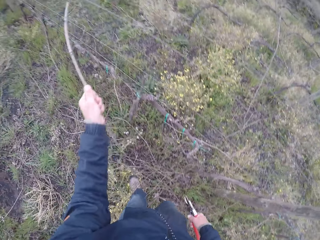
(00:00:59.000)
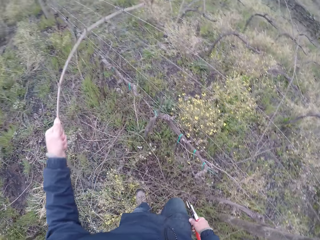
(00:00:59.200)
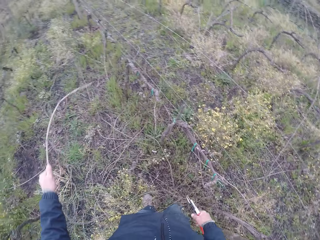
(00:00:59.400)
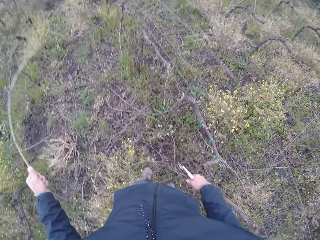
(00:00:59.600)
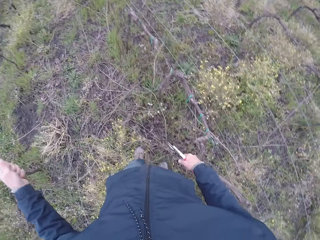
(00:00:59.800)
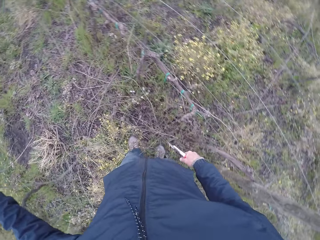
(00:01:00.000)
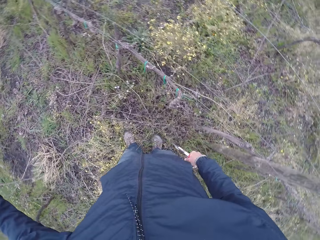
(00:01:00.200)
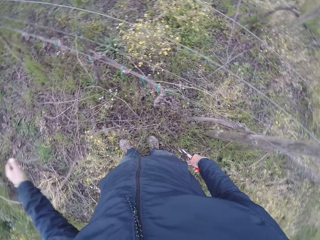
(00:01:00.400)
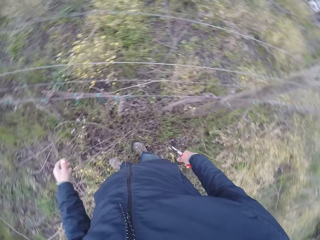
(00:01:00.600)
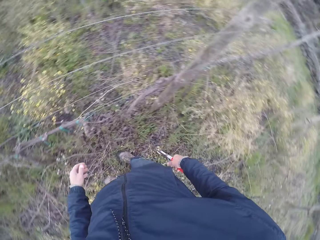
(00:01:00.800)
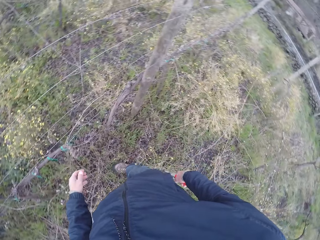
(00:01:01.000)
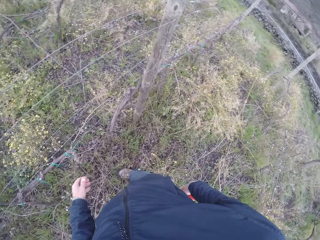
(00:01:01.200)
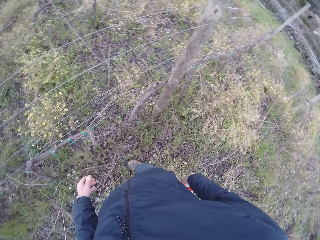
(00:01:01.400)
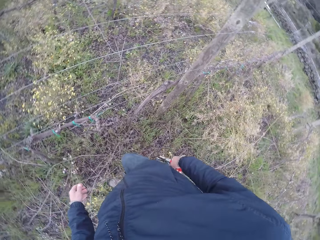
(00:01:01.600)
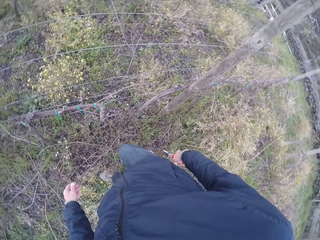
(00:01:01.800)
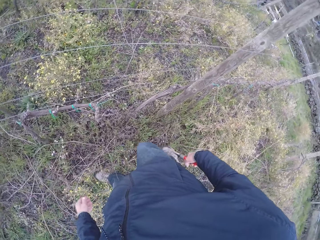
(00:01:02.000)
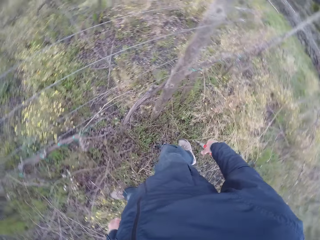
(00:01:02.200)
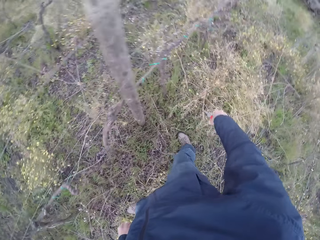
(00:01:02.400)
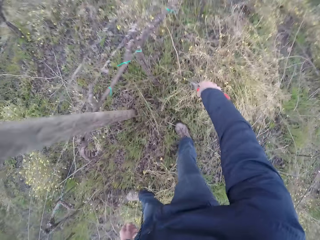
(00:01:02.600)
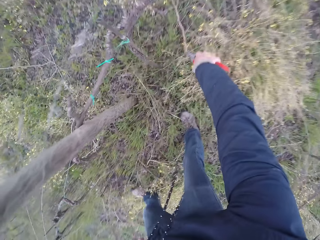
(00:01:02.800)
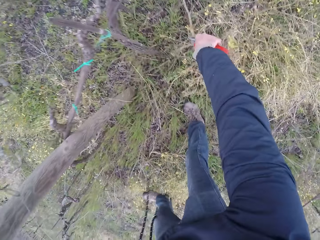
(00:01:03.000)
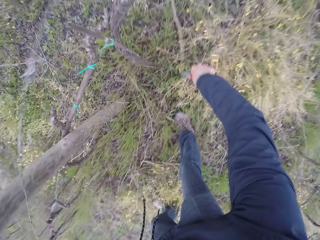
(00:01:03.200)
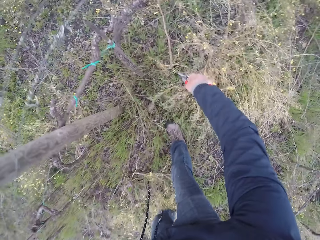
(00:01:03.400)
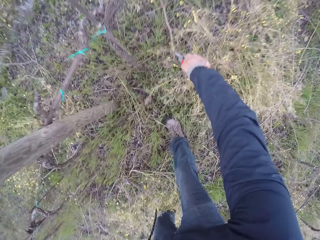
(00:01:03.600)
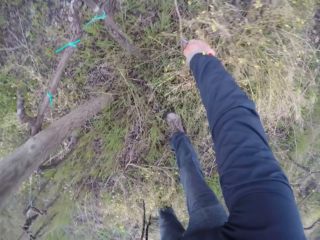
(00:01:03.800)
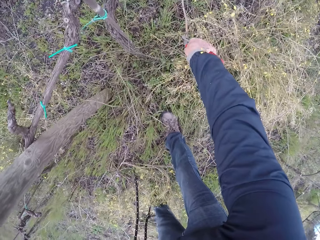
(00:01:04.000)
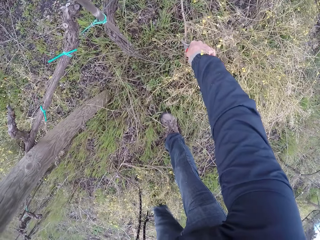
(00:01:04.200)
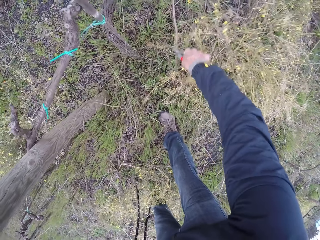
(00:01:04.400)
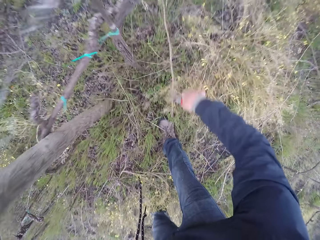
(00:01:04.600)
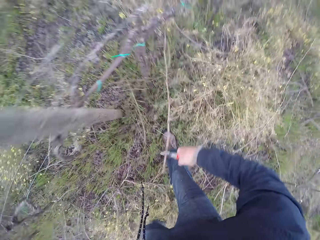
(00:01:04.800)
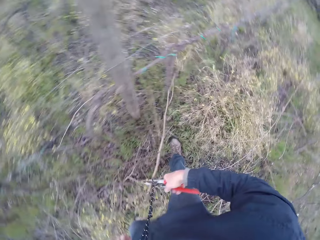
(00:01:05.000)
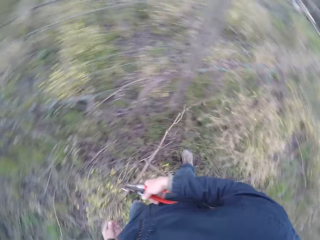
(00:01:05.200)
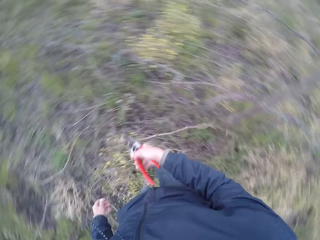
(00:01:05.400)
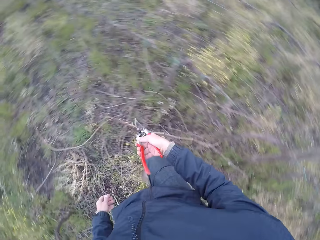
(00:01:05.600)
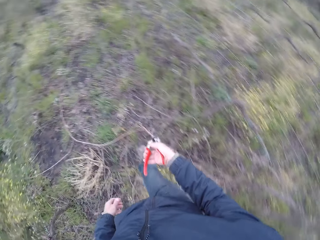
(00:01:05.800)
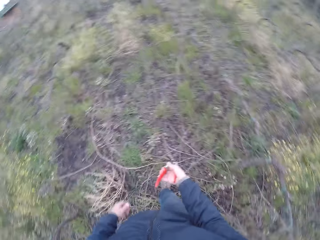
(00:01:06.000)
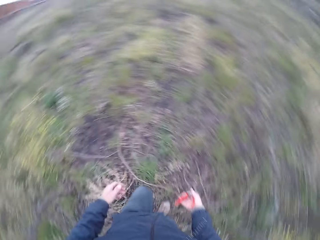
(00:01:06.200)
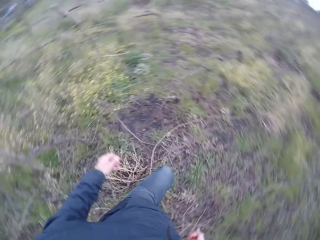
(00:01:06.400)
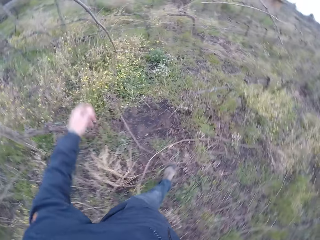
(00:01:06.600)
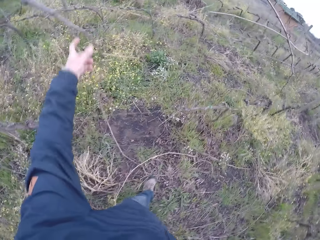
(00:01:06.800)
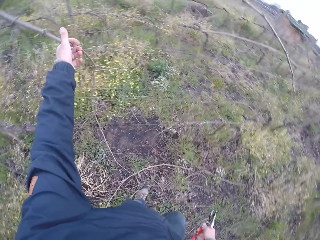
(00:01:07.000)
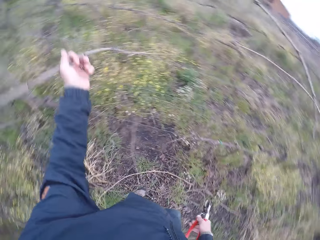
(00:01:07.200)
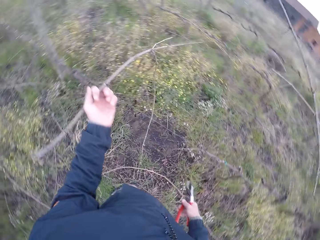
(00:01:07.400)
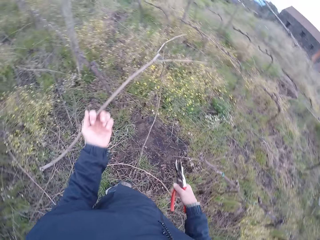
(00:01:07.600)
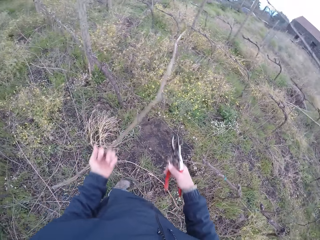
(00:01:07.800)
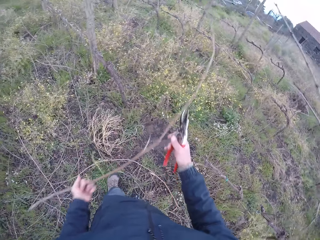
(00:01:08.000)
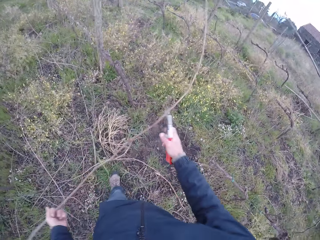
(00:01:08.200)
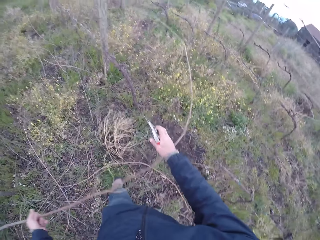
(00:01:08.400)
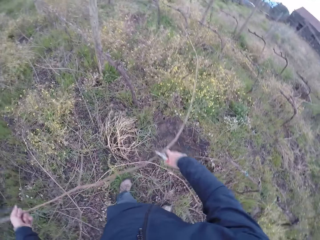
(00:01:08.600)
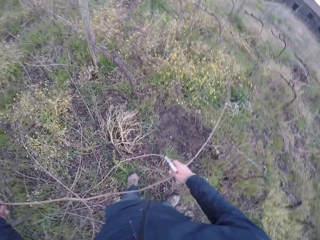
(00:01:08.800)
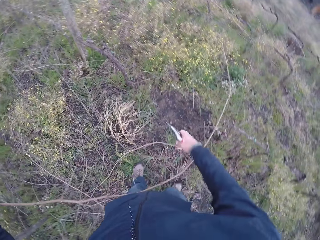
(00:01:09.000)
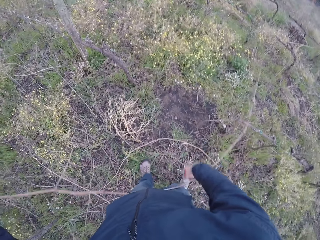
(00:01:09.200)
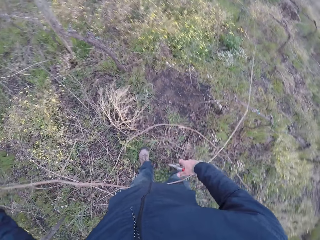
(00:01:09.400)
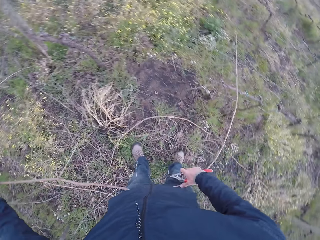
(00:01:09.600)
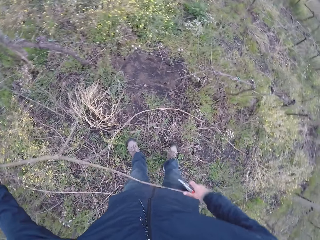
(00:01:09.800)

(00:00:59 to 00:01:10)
The camera wearer drops the stick to the ground with his left hand. He picks up a stick from a pile of grass with the pruning shears in his right hand. He drops the stick to the ground with the pruning shears in his right hand. He pulls a stick from the mesh fence with his left hand. He holds the stick with both hands.

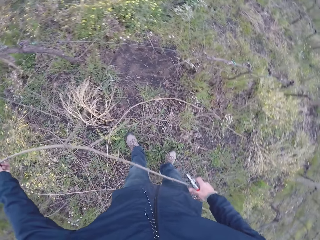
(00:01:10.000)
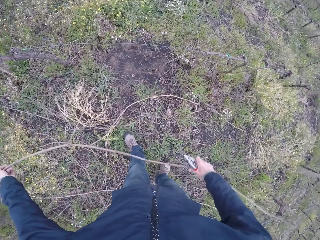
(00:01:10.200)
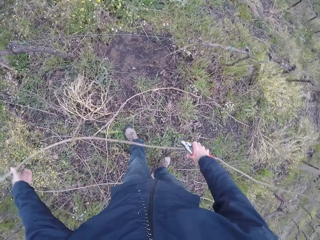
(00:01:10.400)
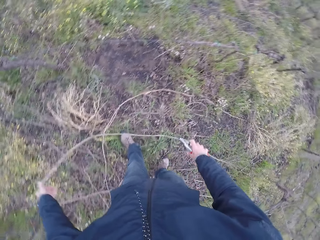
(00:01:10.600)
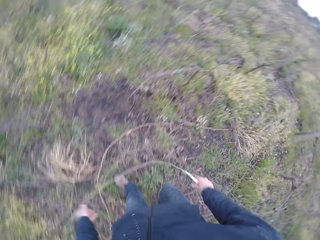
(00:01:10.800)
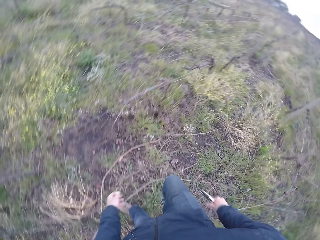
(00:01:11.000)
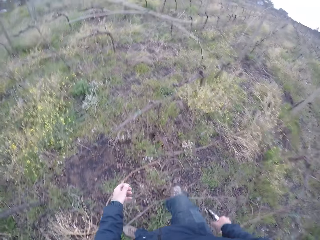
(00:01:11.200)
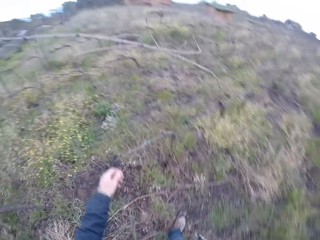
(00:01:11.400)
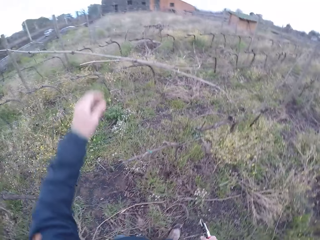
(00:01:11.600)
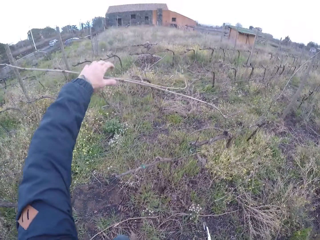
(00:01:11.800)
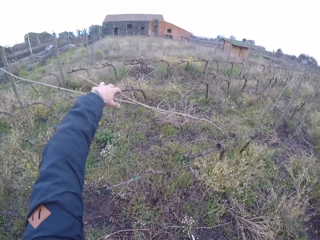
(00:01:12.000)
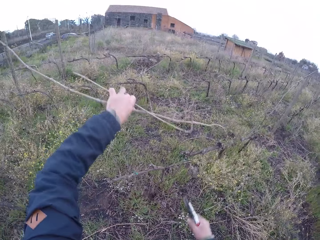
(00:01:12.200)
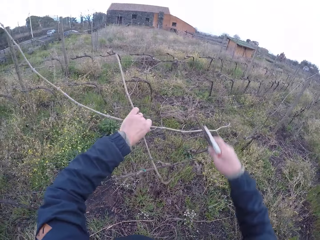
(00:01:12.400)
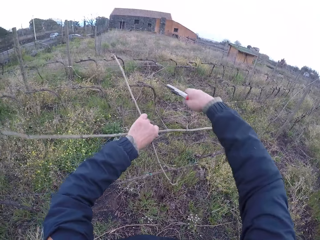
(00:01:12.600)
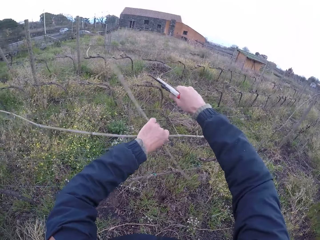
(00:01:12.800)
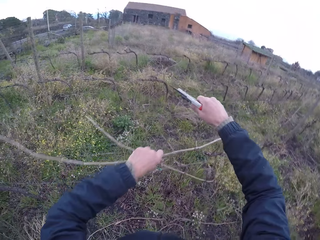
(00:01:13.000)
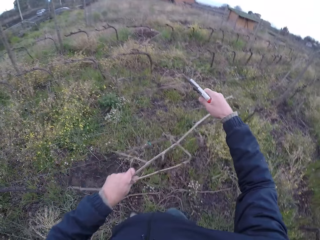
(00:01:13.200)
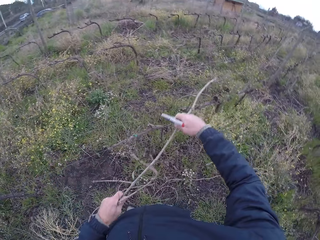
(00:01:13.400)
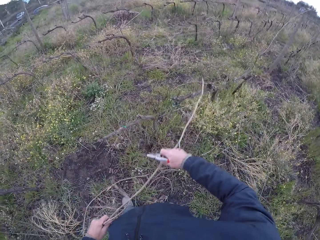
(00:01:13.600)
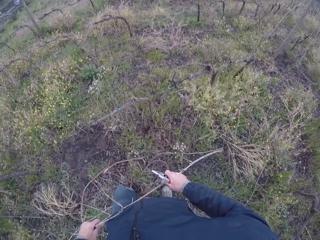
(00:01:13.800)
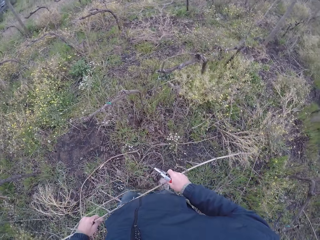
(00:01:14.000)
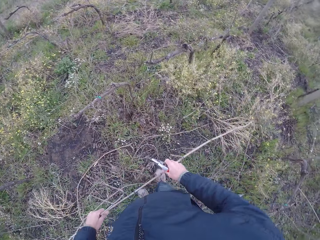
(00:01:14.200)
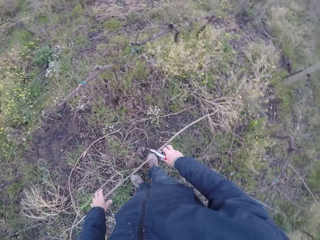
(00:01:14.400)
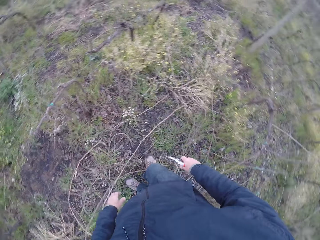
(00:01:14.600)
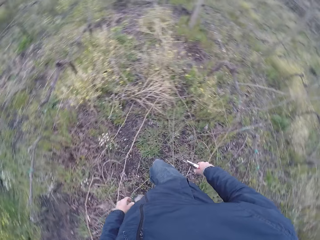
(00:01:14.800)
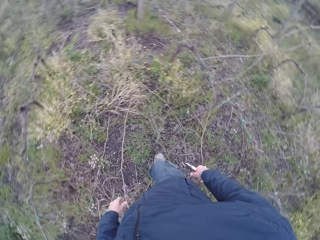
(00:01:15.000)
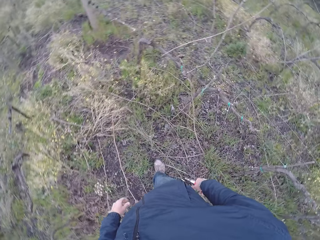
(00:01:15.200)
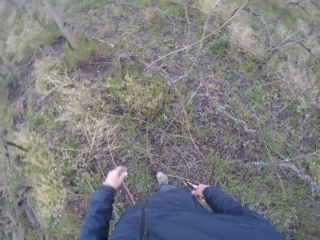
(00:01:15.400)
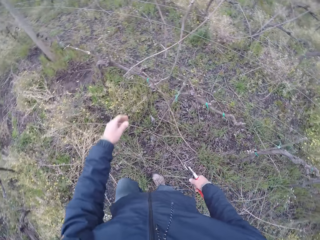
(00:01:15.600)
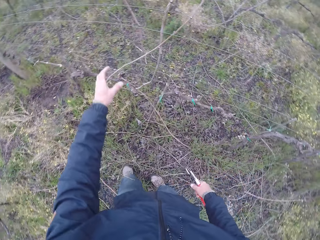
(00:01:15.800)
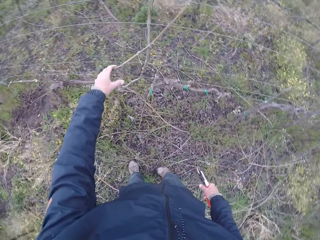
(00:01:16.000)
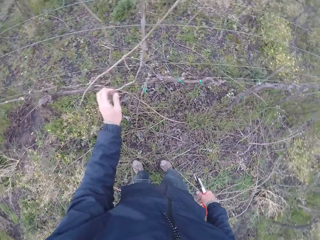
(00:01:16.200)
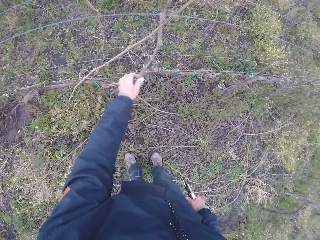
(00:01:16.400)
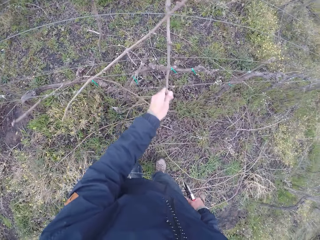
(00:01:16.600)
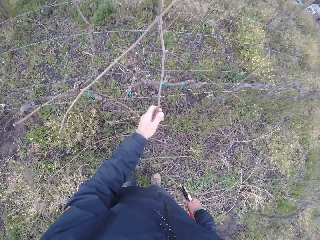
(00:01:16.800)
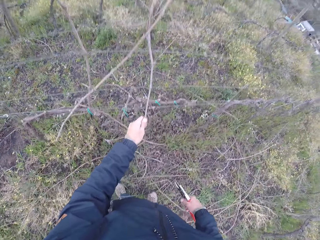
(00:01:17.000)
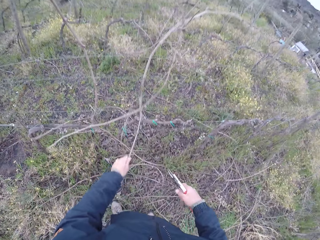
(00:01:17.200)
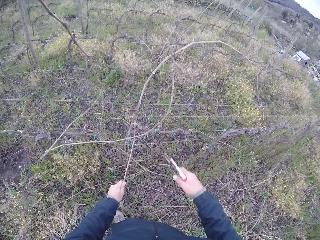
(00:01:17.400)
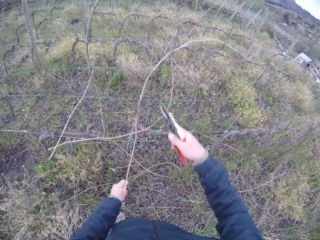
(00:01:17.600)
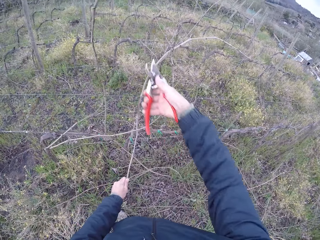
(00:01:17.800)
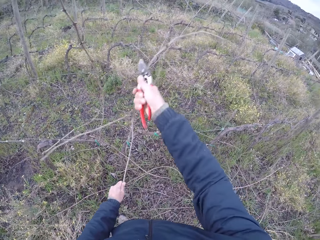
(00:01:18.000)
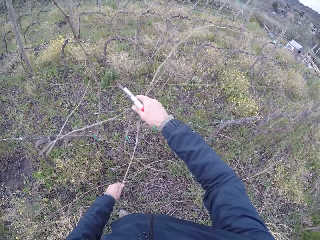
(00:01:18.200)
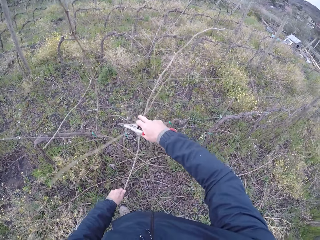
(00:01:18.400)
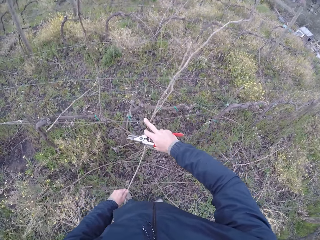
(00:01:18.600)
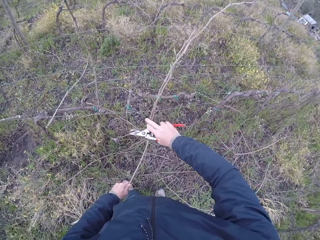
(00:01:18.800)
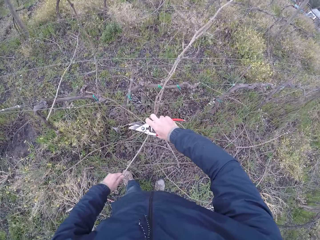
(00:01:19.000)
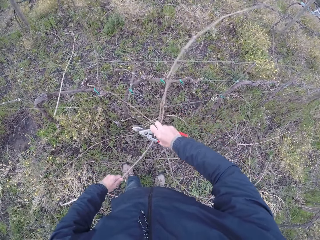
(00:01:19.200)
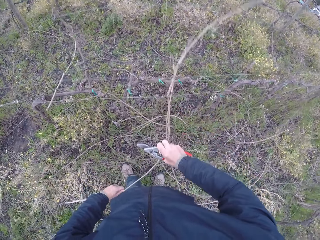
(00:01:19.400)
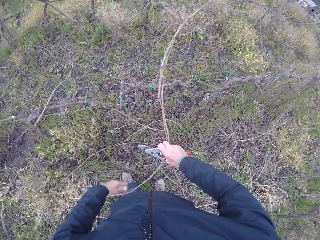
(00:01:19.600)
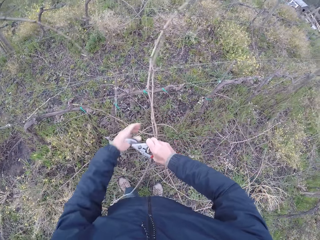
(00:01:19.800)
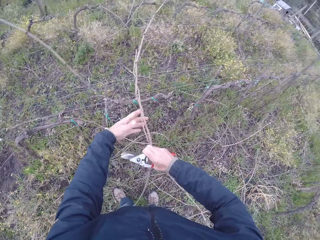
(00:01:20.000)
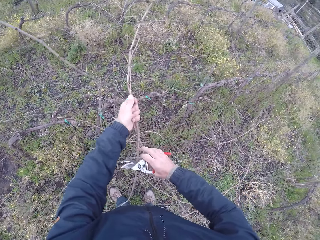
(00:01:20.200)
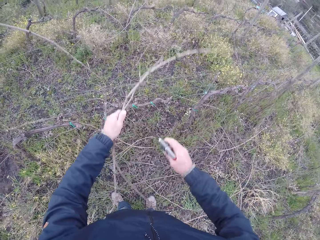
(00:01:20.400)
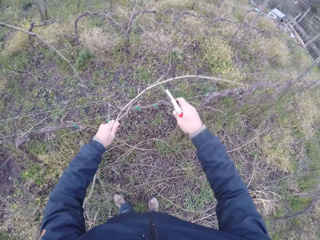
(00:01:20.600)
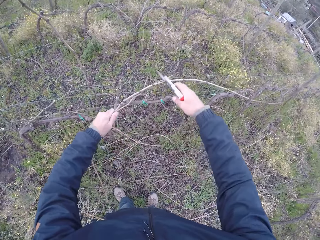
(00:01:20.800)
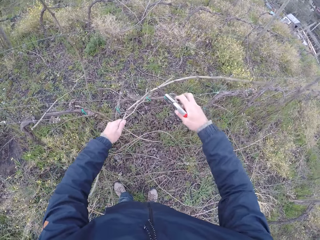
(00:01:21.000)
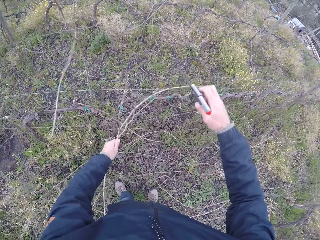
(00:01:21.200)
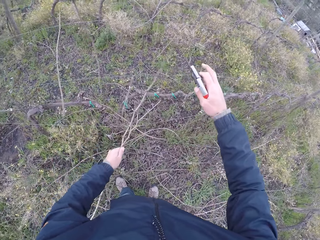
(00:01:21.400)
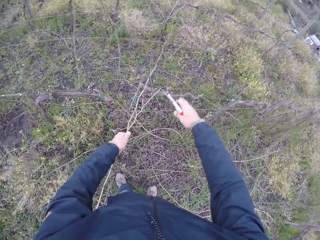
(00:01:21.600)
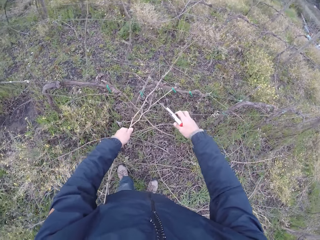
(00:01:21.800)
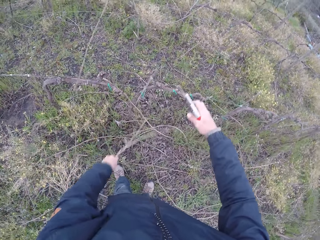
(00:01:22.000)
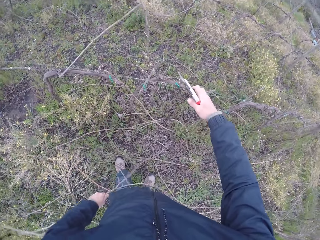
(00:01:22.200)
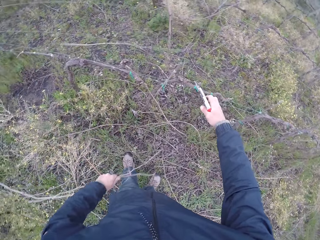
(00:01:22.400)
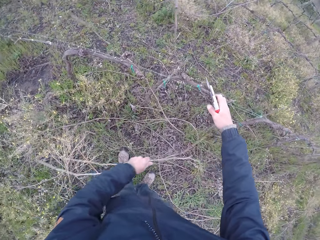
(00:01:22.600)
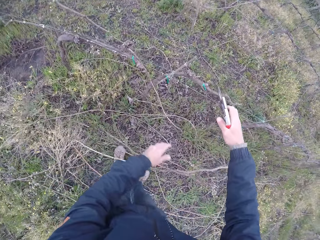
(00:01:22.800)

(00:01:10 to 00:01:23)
The camera wearer drops the stick on the ground with both hands. He pulls some sticks with his left hand. He cuts the dried stick. He holds the sticks with both hands. He drops the stick on the ground with both hands. He pulls a stick from the mesh fence with his left hand. He cuts a stick from the mesh fence with the pruning shears in his right hand. He holds the stick together with both hands. He pulls a dried stick. He removes his left hand from the sticks. He places his left hand on the sticks. He removes his right hand from the sticks. He pulls the stick from the mesh fence with his left hand.
